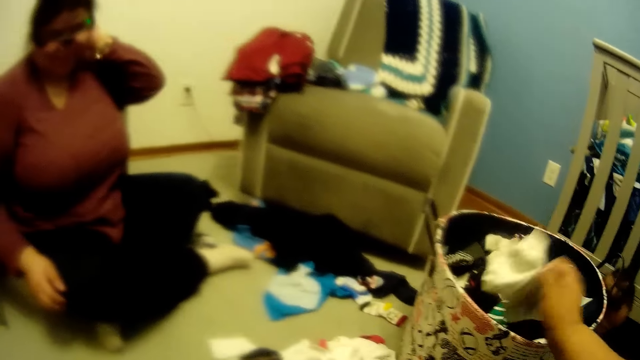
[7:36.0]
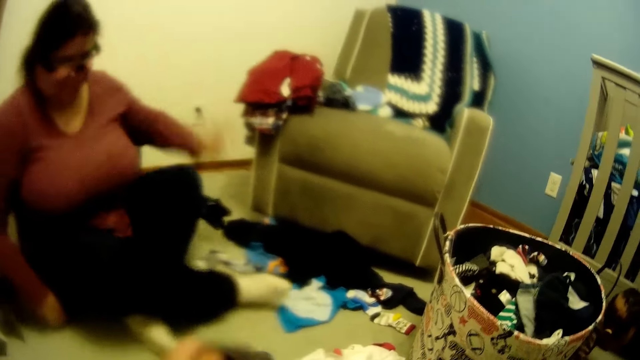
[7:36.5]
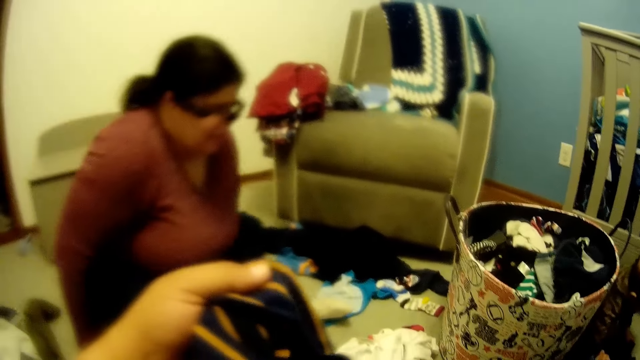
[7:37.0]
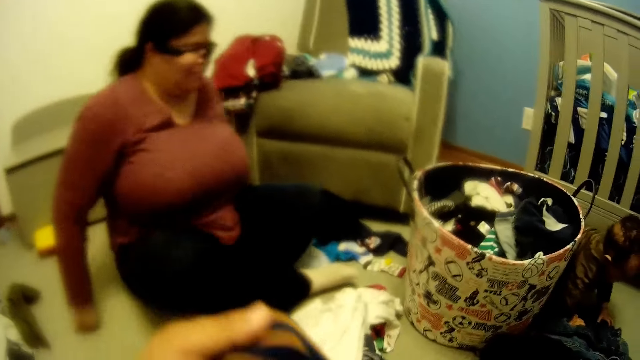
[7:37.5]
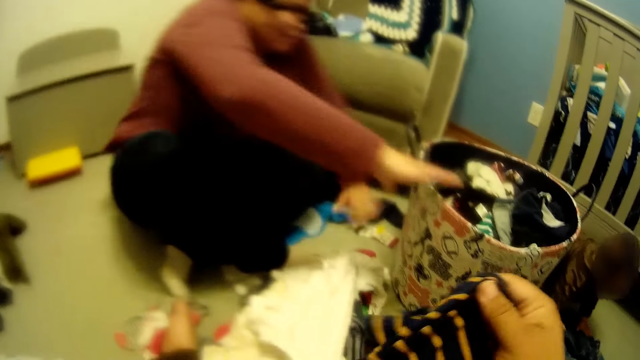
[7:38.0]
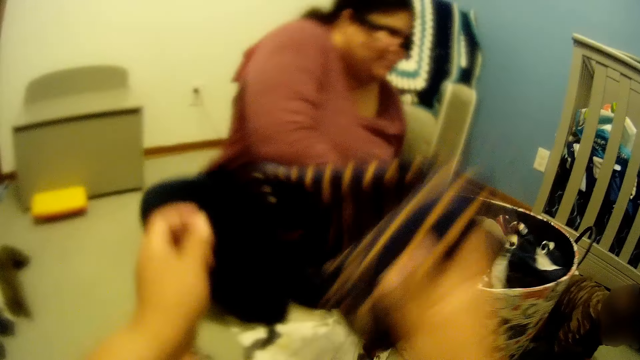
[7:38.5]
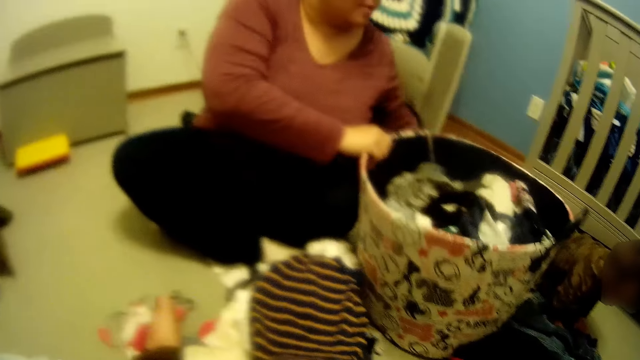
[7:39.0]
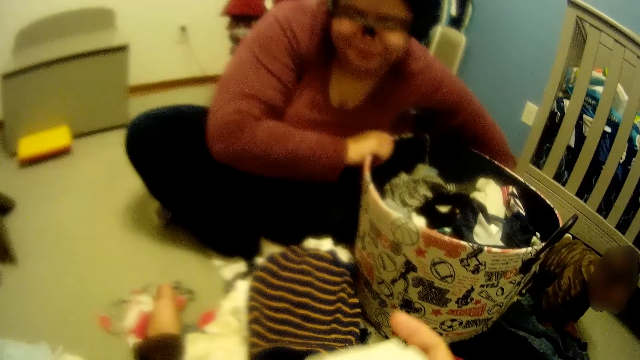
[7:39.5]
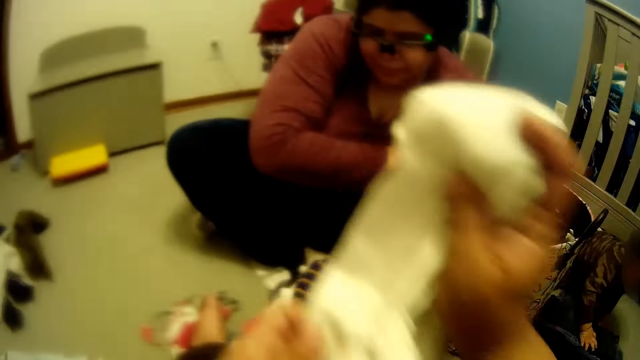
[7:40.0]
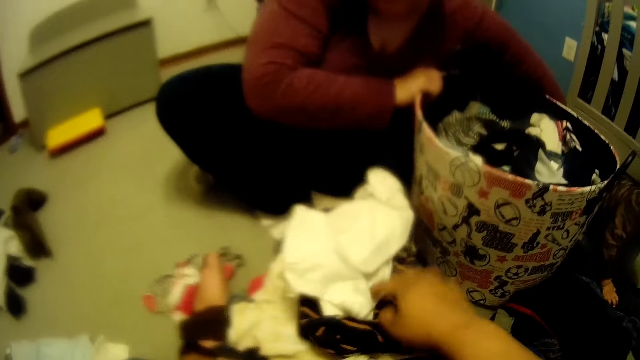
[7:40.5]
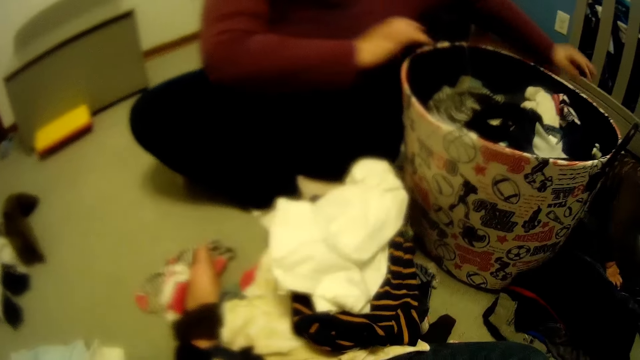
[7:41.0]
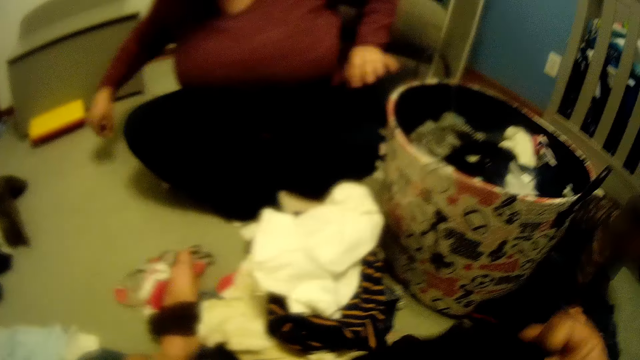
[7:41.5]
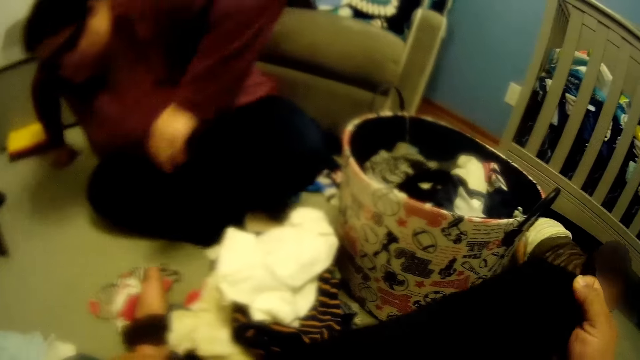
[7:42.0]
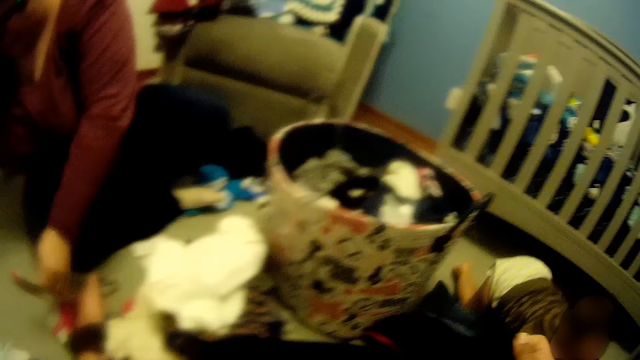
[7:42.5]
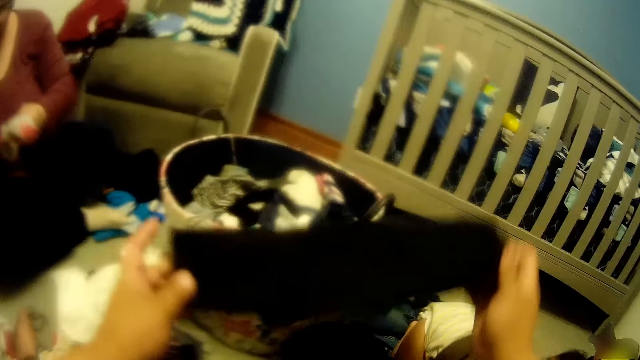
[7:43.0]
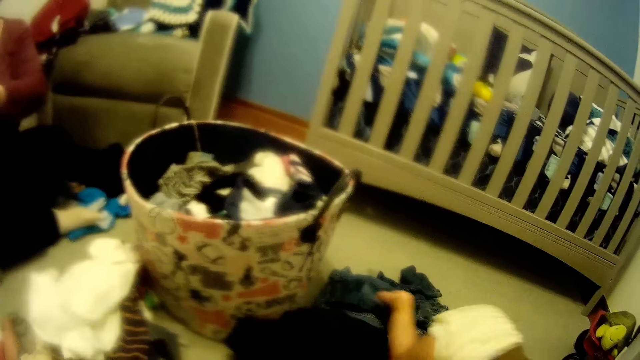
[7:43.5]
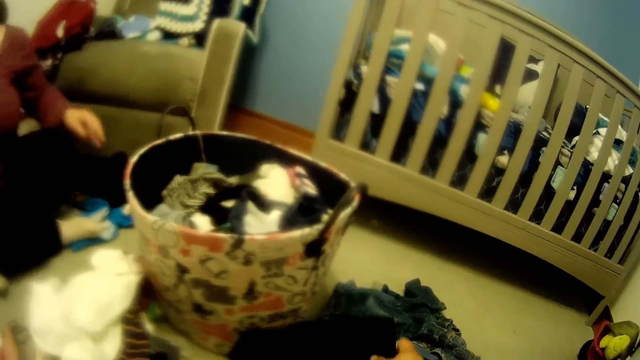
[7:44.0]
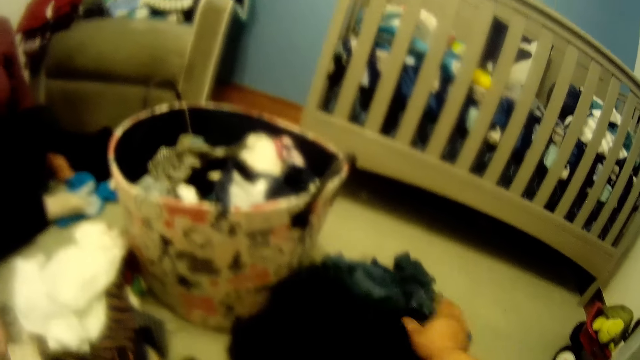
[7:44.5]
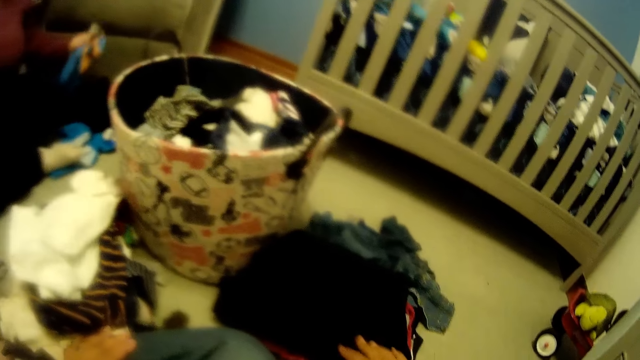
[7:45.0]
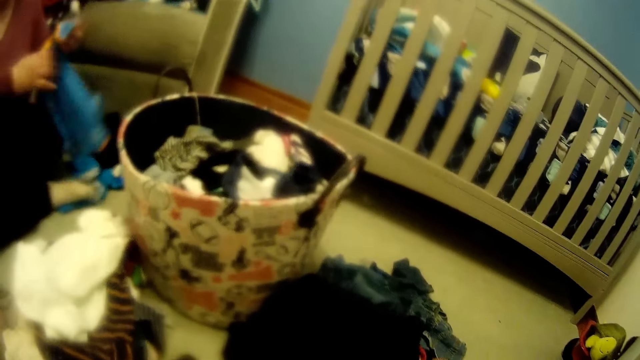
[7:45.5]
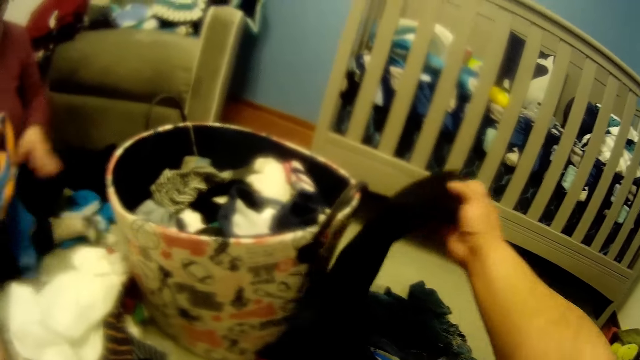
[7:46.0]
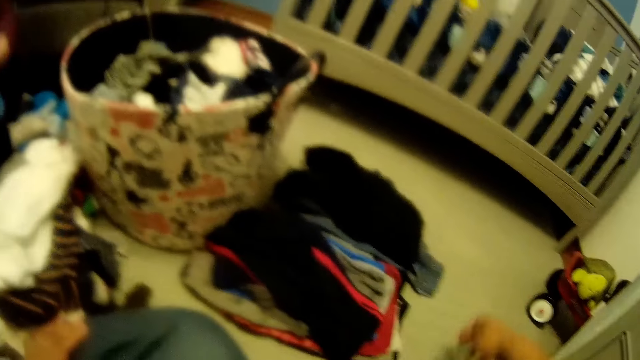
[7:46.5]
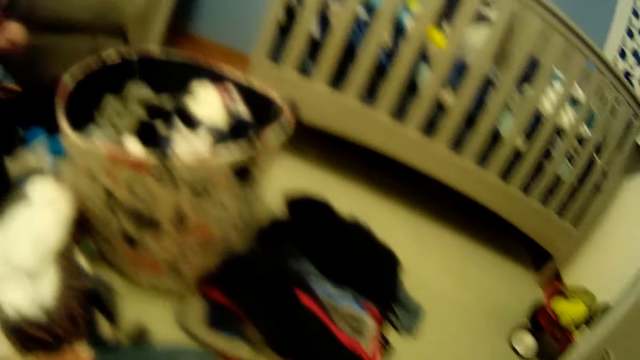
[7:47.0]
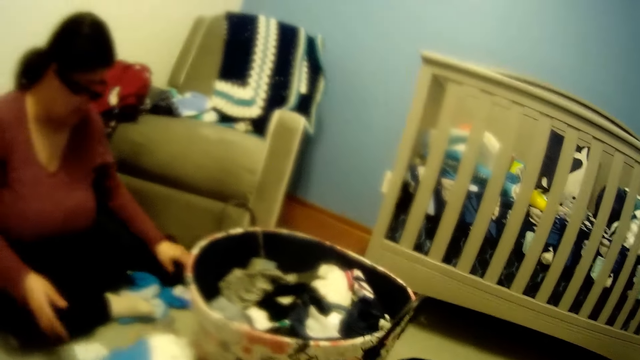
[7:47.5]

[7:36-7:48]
The woman touches the back of her head with her left hand. The woman moves on the floor with her hands. The woman grabs the top of the basket with her right hand. The woman moves closer to the basket. The woman moves the basket with her right hand. The woman touches the baby with her left hand. The woman moves backwards on the floor with her hands, away from the basket. The camera wearer puts clothes on the floor.

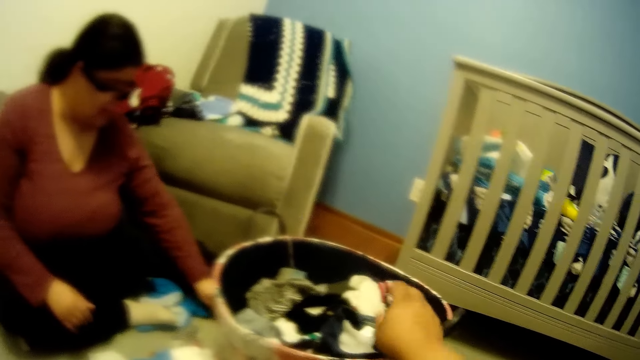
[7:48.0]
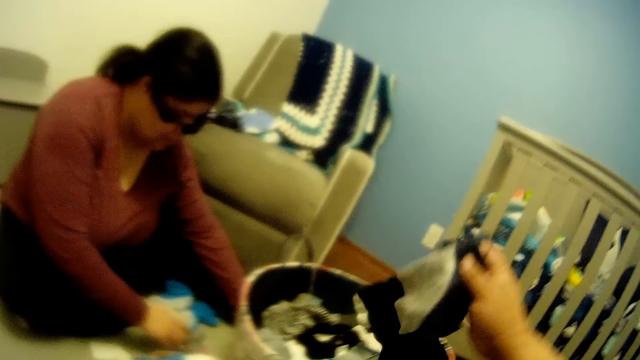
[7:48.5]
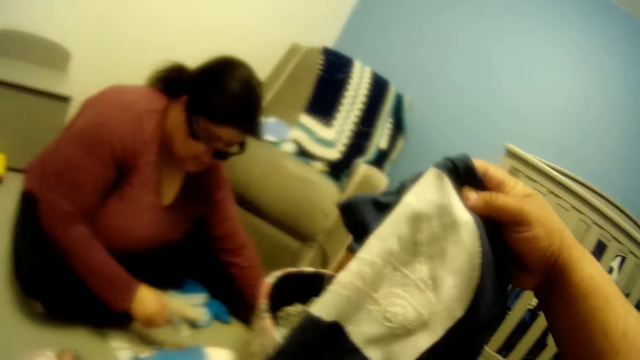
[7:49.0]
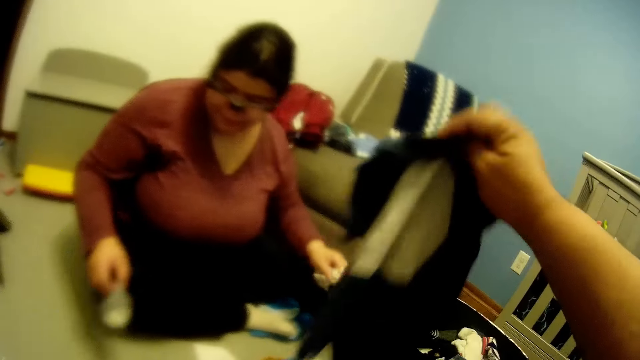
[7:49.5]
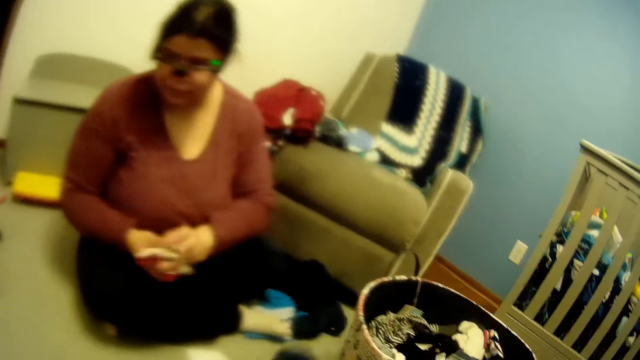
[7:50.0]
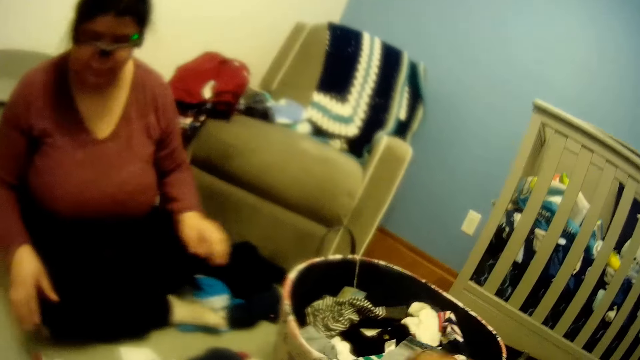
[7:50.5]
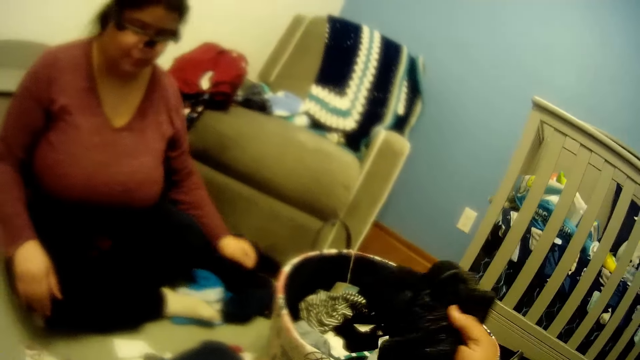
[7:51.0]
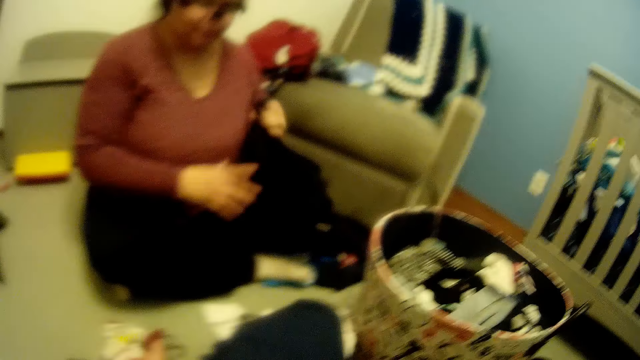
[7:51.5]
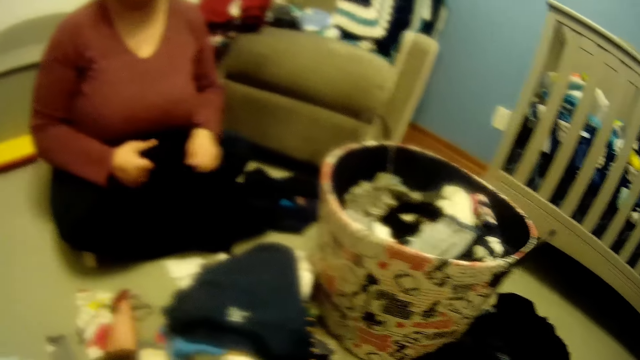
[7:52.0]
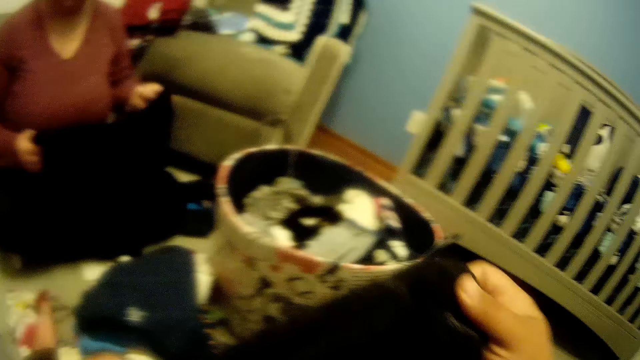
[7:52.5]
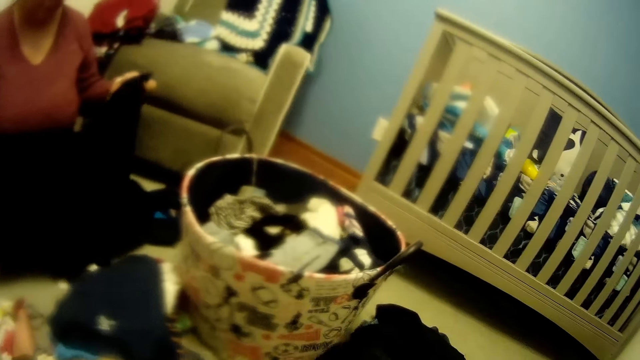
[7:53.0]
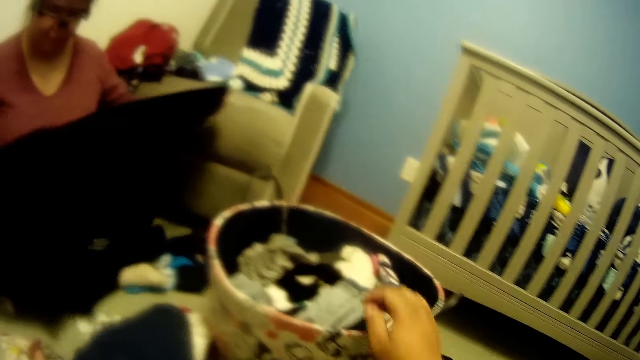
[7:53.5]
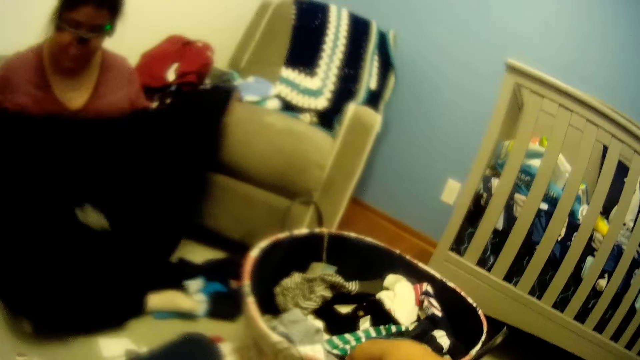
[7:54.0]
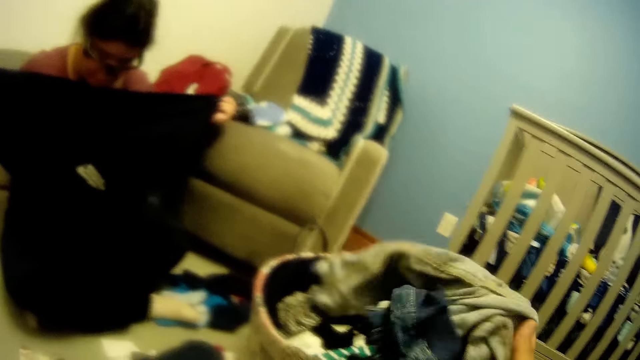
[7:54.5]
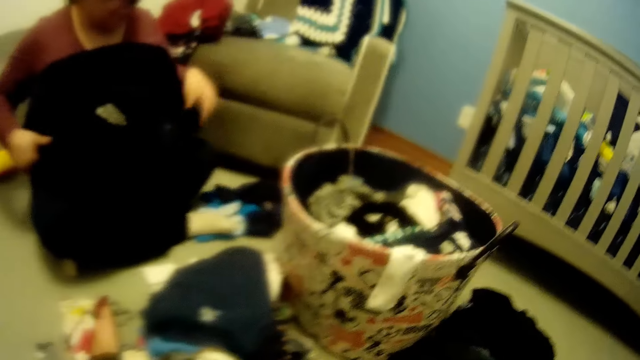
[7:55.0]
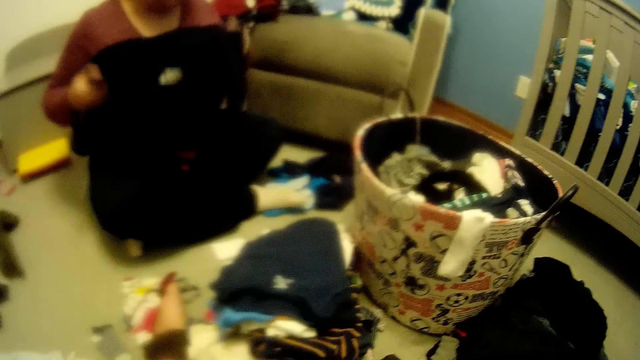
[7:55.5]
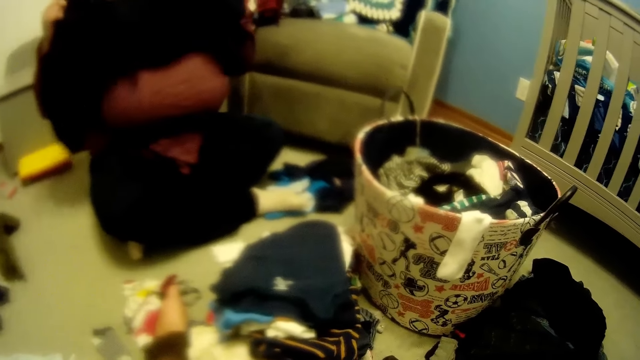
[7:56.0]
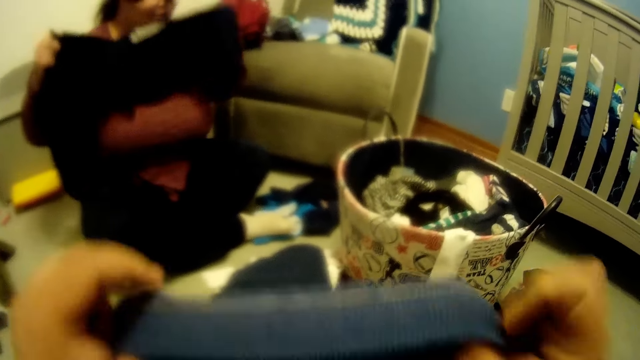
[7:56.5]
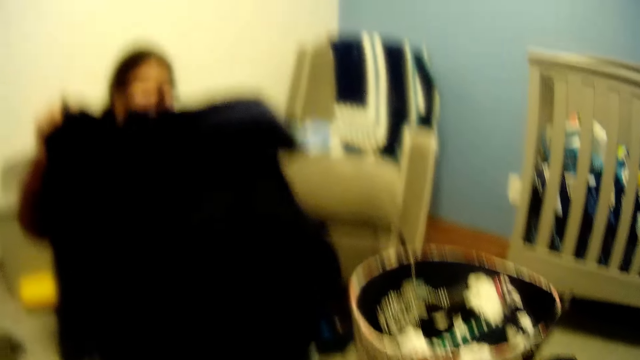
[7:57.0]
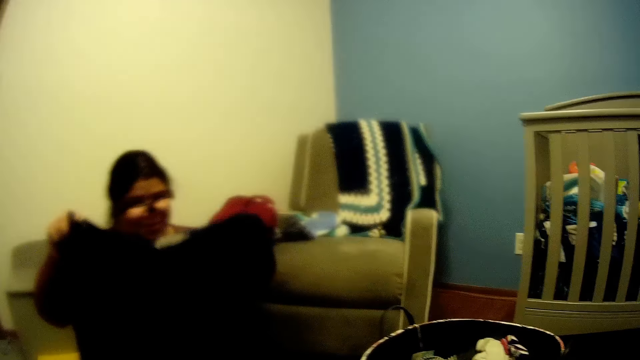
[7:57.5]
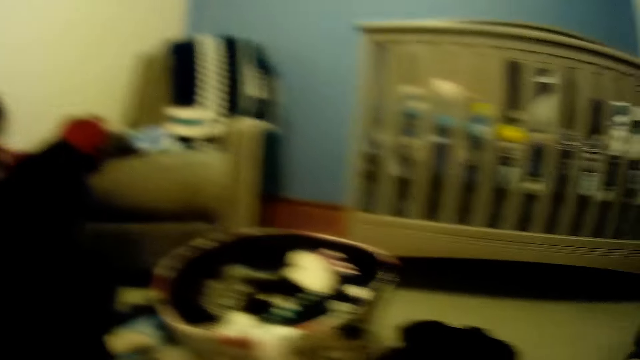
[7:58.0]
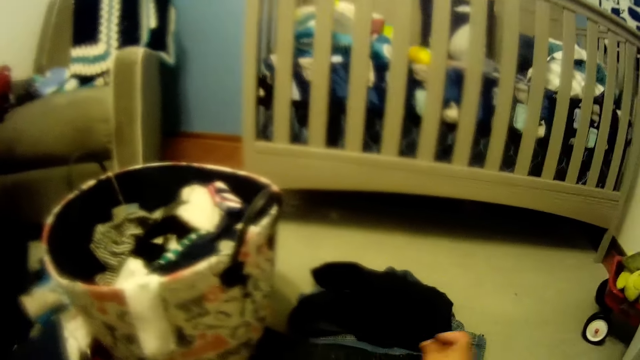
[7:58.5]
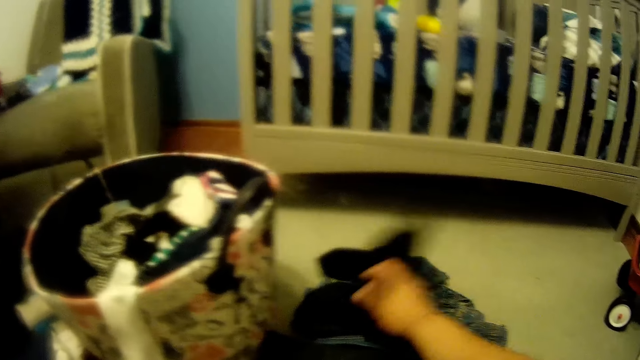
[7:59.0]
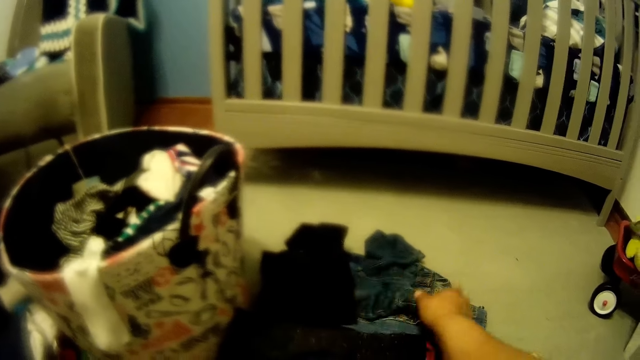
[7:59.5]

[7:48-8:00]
The woman moves clothes on the floor. The camera wearer picks clothes from the basket. The baby makes sounds. The woman speaks to the camera wearer. The camera wearer laughs with the woman.
